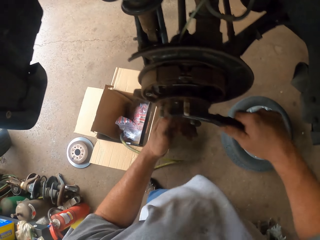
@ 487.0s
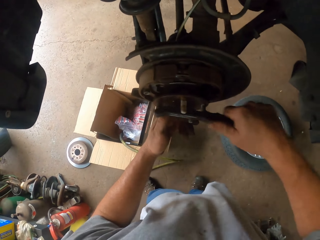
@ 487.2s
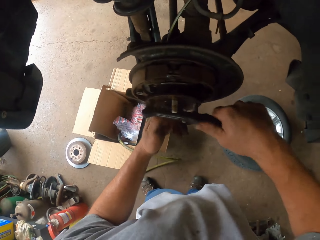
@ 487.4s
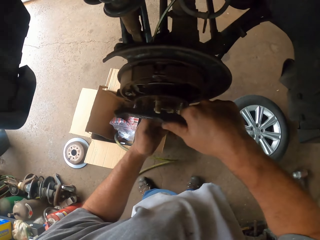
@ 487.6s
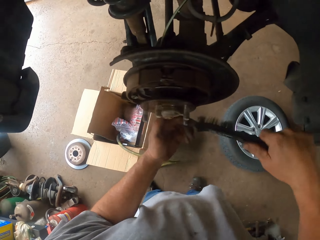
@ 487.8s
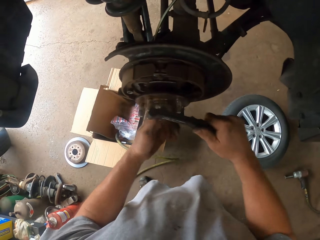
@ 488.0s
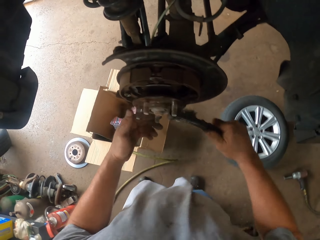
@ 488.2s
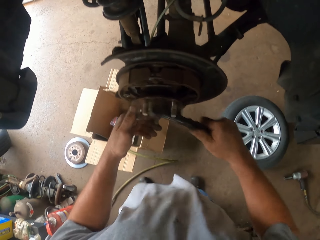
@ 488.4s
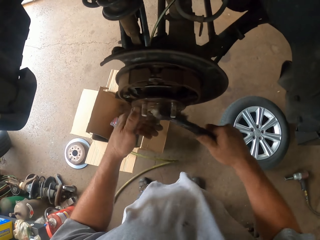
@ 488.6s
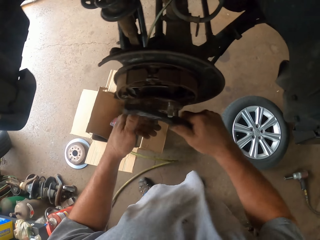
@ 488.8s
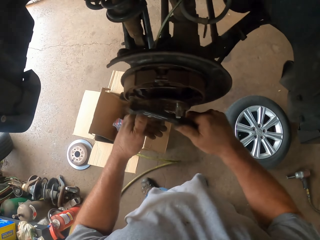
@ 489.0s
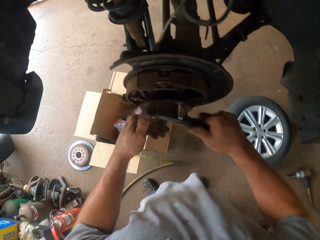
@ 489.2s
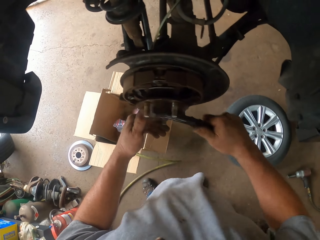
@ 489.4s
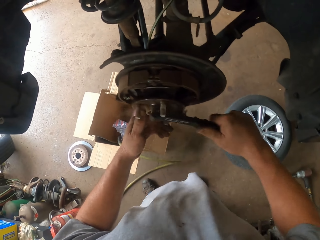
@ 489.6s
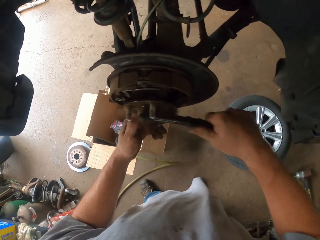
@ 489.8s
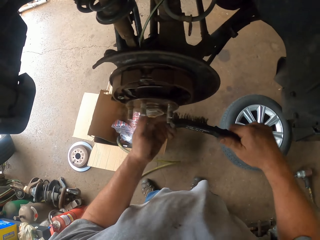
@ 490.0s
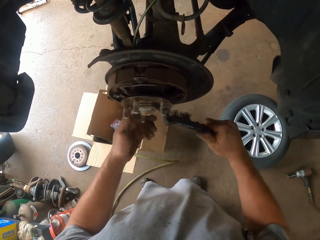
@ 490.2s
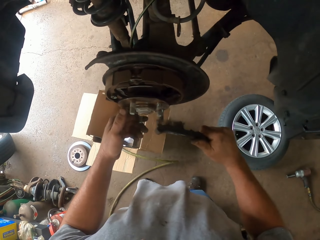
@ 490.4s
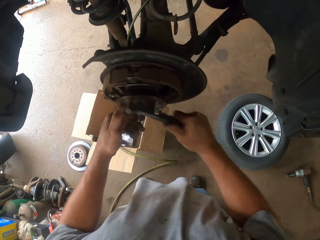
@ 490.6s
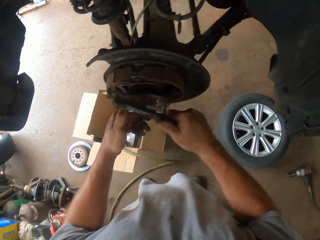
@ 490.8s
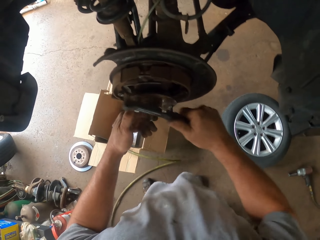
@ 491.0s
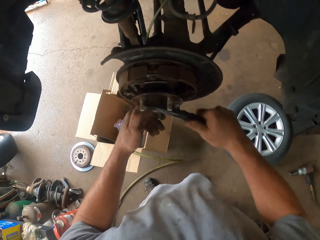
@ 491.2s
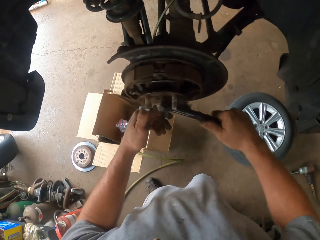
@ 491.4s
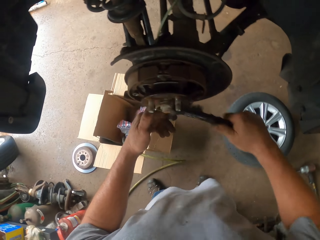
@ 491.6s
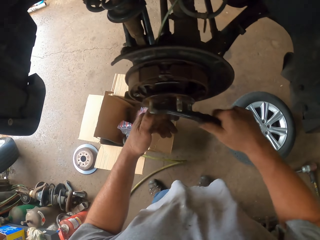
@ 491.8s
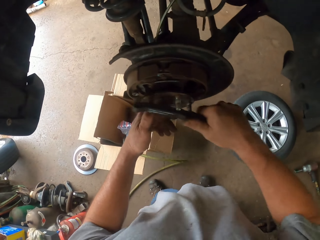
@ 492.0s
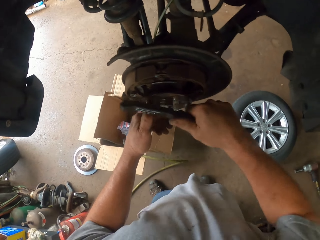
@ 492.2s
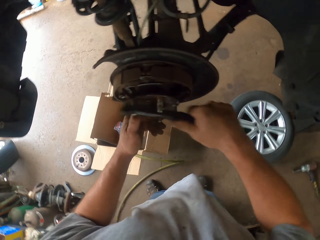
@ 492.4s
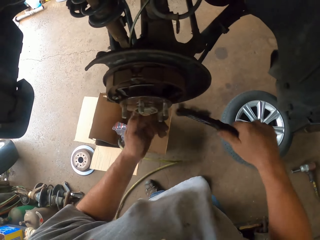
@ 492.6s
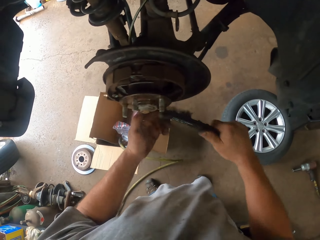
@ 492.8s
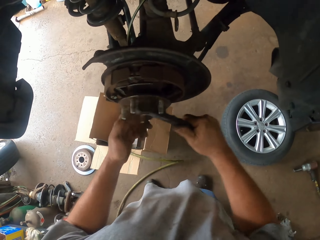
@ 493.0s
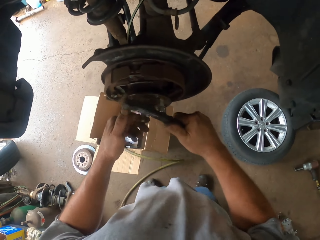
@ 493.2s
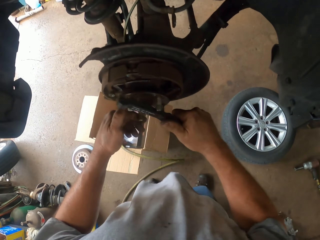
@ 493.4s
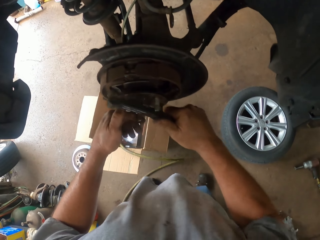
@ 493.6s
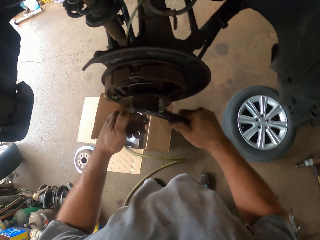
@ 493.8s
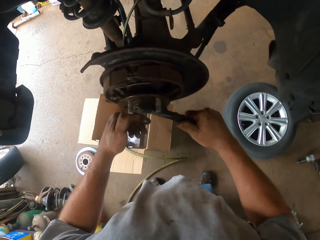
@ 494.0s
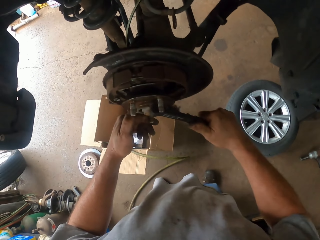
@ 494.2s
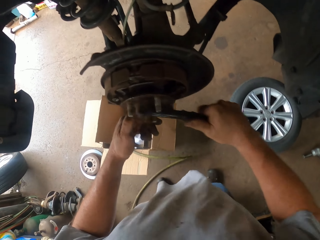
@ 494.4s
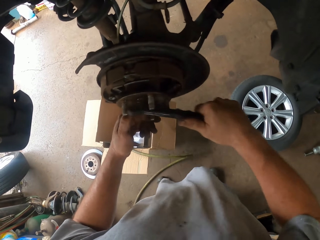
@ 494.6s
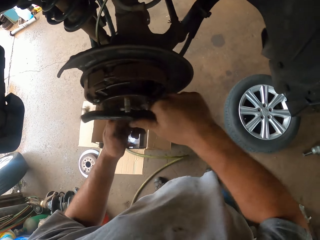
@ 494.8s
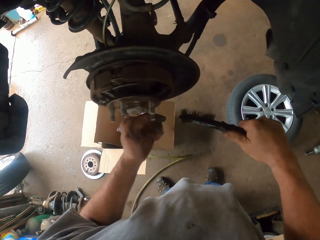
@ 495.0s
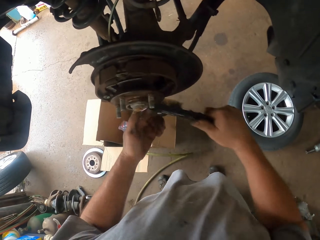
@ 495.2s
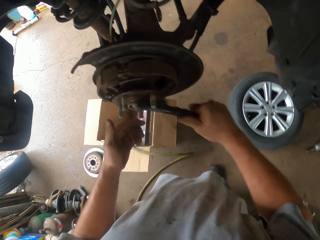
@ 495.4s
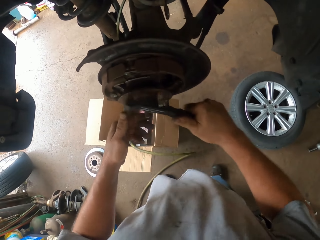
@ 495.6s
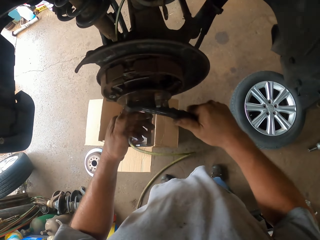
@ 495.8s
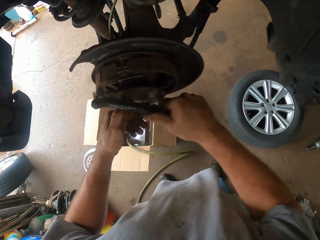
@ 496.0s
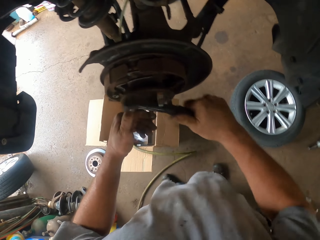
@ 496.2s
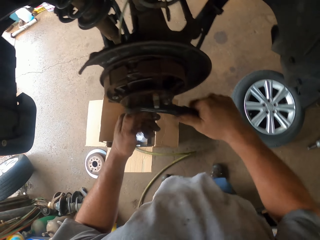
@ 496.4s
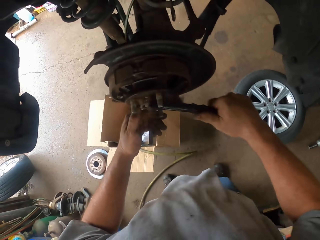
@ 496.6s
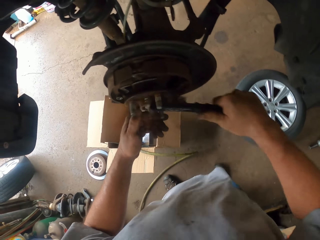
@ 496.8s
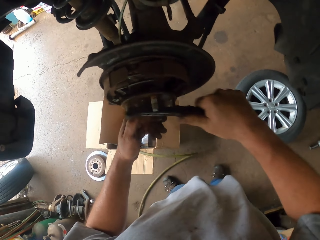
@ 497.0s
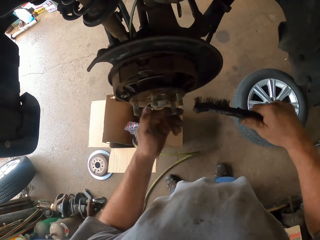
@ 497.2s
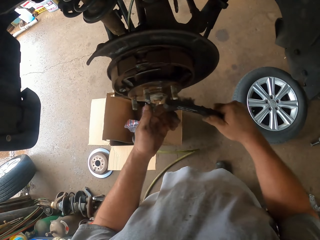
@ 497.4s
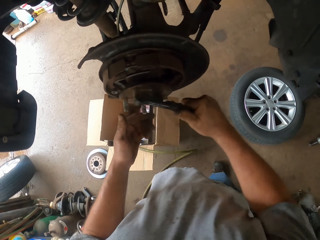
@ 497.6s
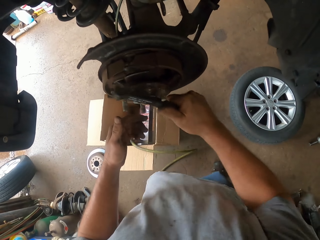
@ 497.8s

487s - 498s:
The camera wearer brushes the car rim spare part.

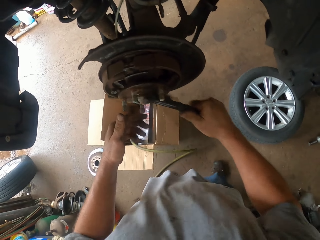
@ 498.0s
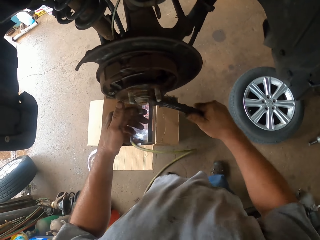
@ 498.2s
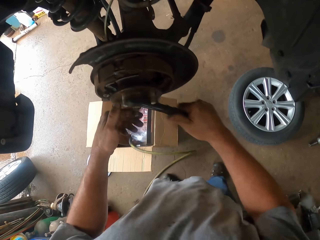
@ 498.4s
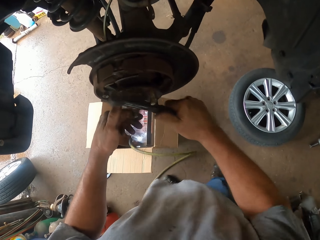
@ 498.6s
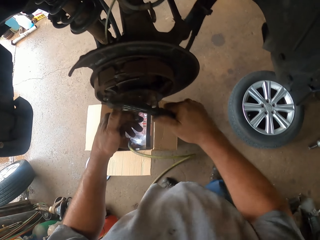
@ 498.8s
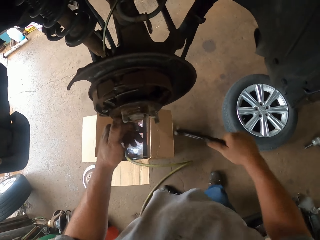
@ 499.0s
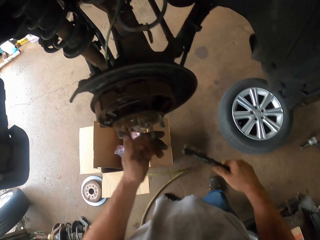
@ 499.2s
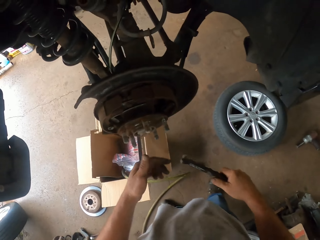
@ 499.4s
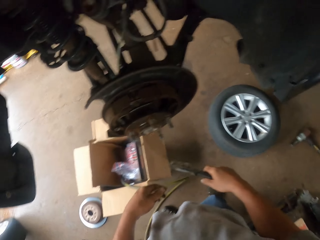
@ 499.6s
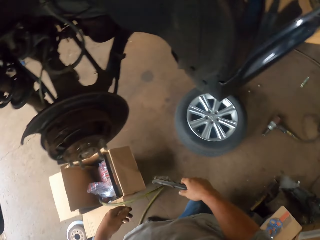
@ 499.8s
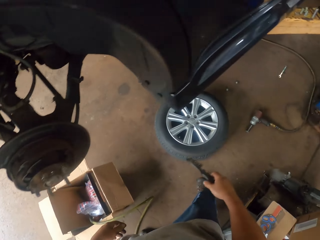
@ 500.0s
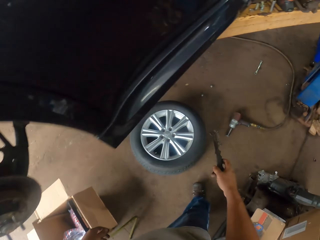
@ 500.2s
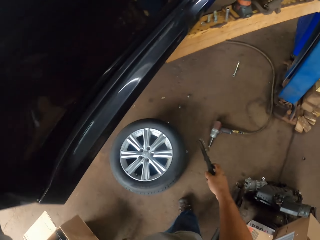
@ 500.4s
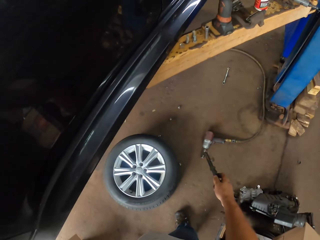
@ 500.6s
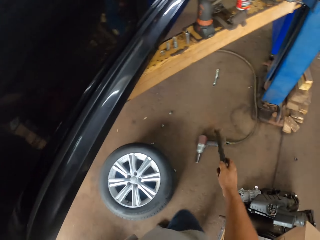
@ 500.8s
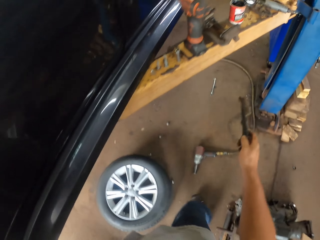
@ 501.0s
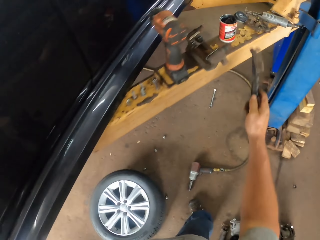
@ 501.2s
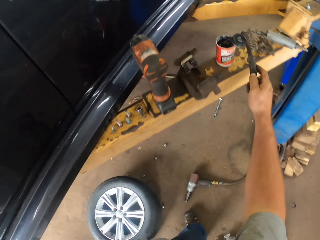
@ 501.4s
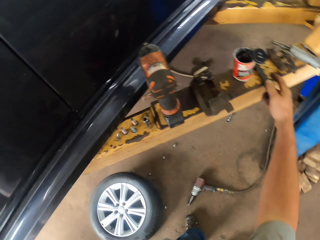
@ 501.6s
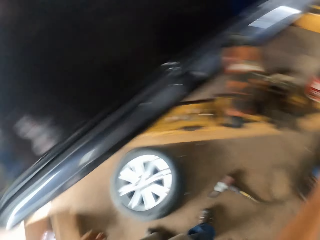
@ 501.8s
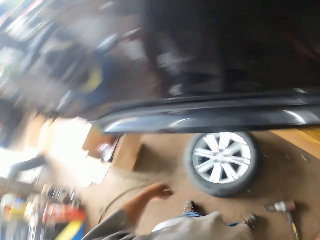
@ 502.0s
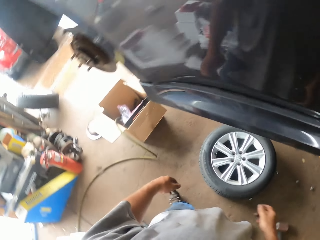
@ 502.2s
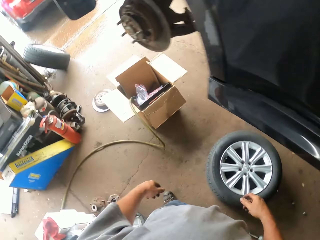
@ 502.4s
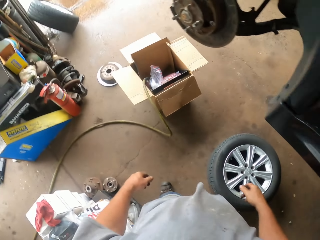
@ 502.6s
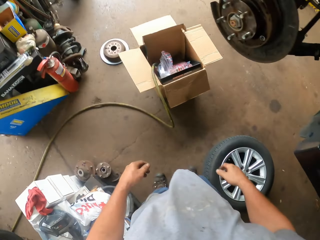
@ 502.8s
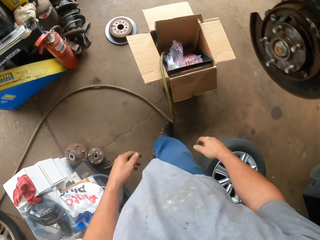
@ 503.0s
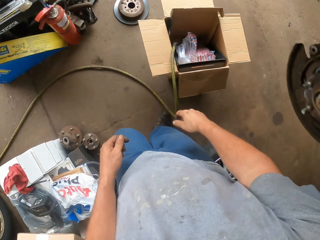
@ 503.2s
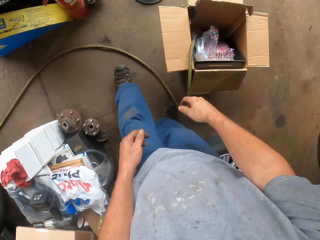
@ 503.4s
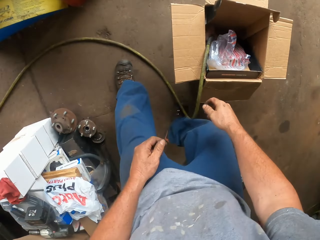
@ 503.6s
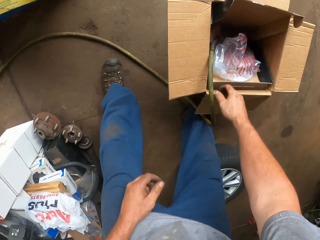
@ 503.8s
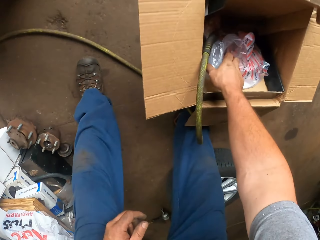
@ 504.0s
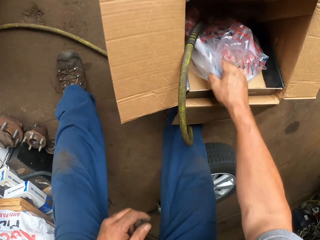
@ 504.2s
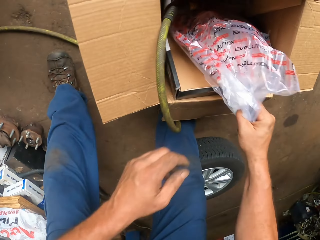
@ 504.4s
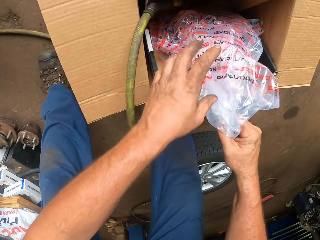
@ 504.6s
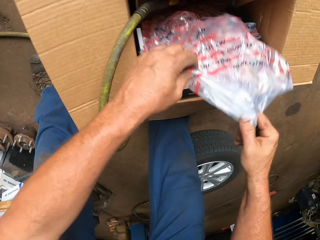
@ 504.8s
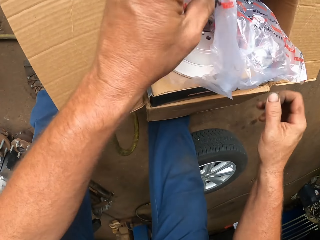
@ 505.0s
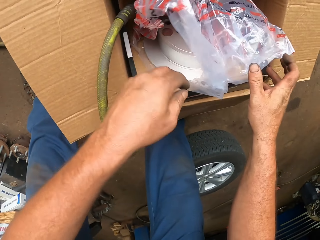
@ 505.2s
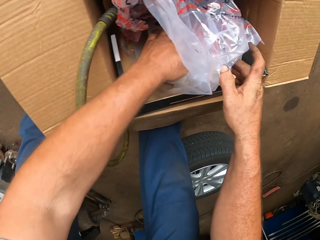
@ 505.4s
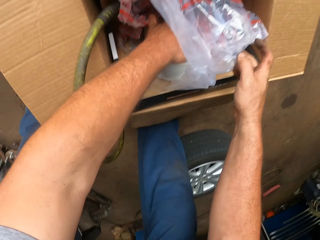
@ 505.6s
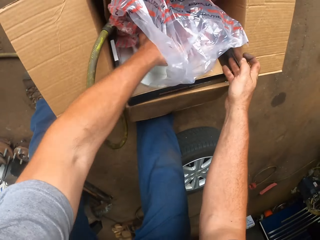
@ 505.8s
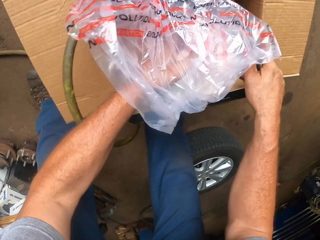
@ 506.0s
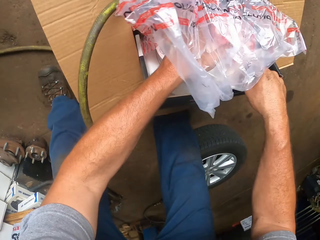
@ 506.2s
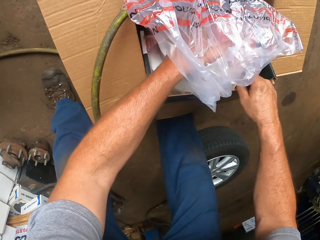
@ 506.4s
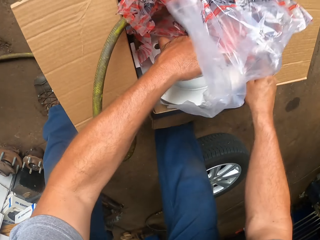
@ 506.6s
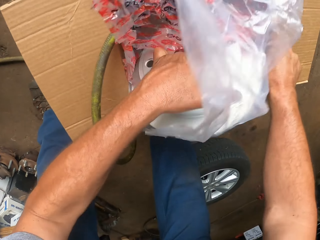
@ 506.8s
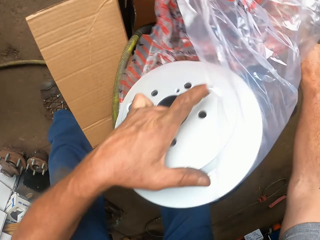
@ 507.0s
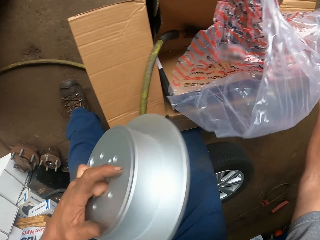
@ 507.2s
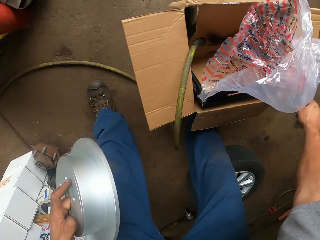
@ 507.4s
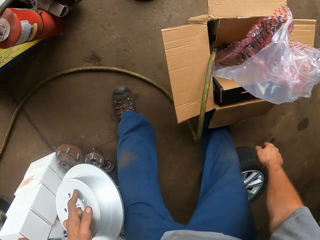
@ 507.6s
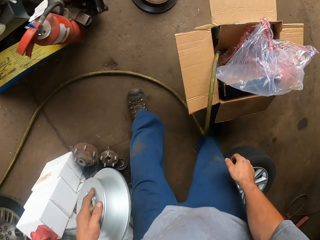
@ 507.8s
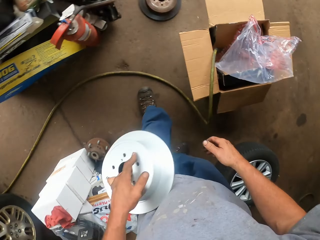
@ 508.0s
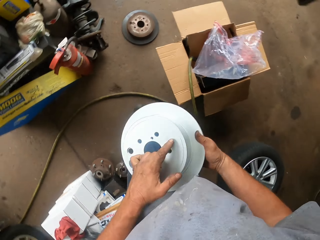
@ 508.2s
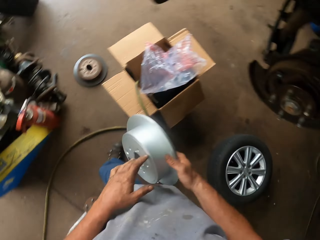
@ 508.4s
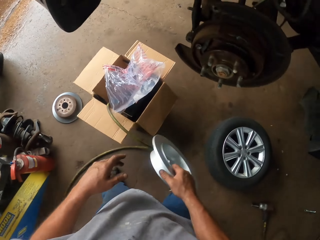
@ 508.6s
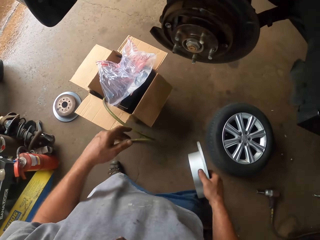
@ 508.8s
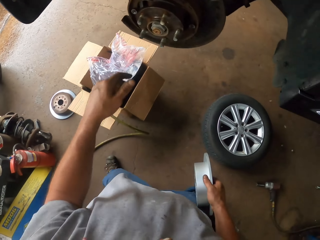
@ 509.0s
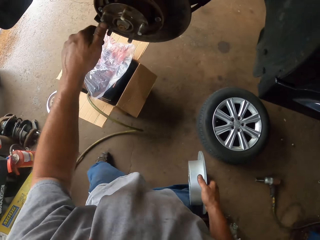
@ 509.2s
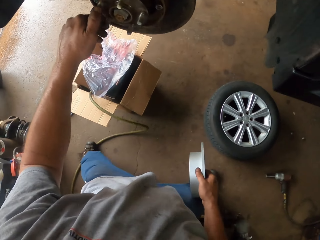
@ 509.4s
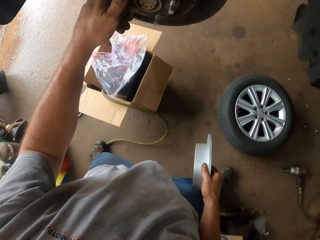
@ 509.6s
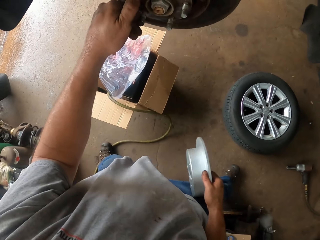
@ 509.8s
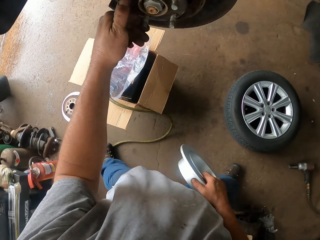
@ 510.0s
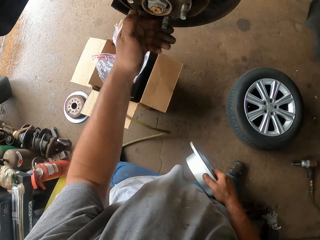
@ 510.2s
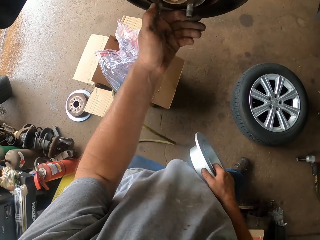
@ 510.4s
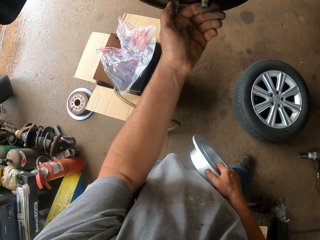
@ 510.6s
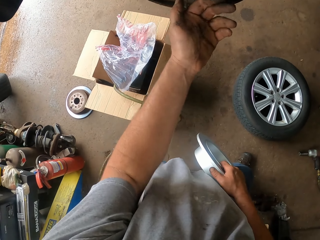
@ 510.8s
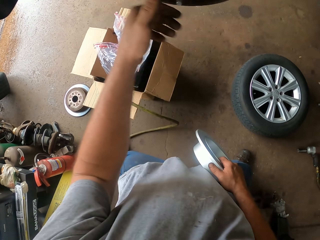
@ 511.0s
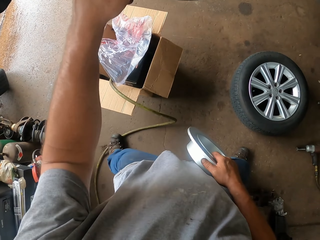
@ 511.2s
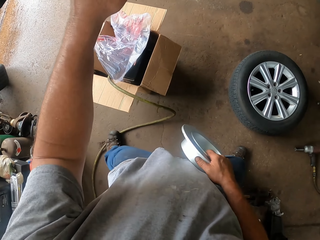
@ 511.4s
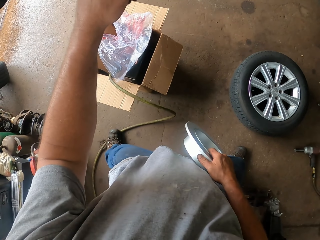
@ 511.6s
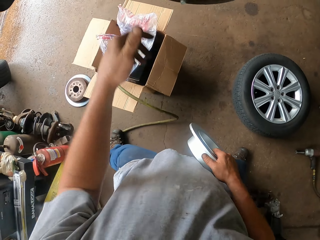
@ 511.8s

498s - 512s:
The camera wearer puts the brush on the wheel hub. They walk around the garage. They pick up the wheel hub plate. They touch a paper bag. They remove a car rim spare part. They walk around the garage. They adjust the wheel hub. They touch the car wheel.
